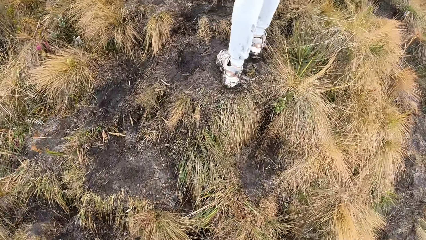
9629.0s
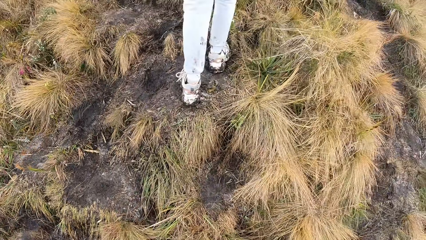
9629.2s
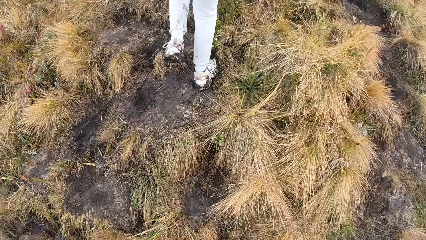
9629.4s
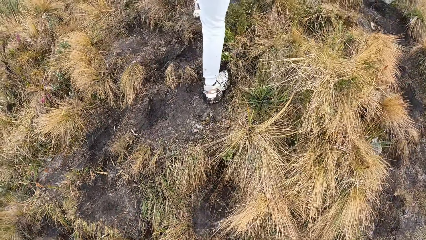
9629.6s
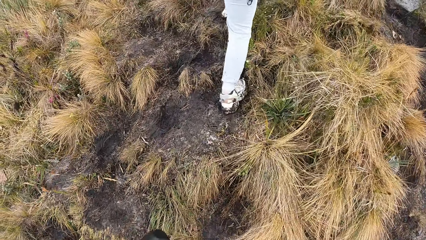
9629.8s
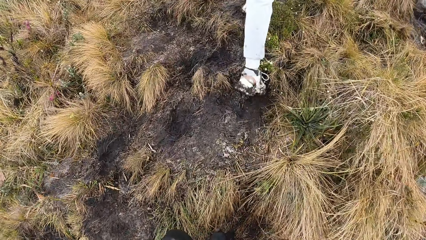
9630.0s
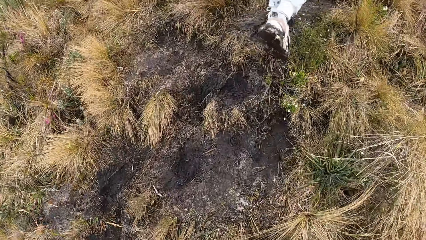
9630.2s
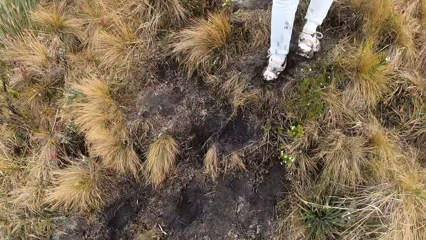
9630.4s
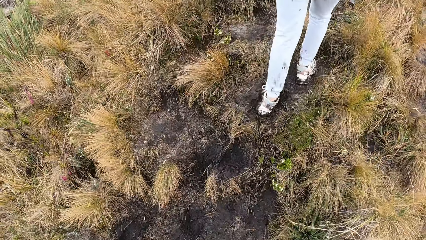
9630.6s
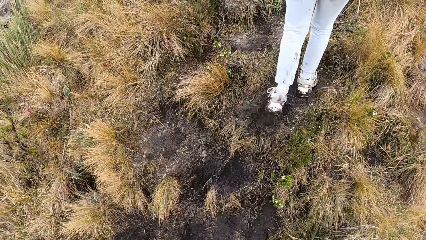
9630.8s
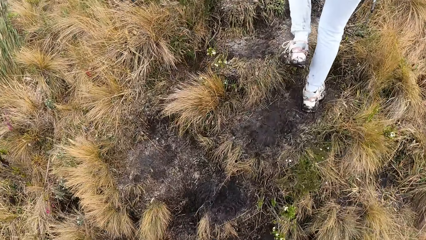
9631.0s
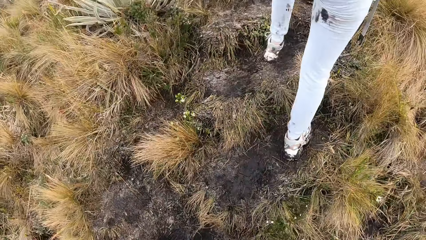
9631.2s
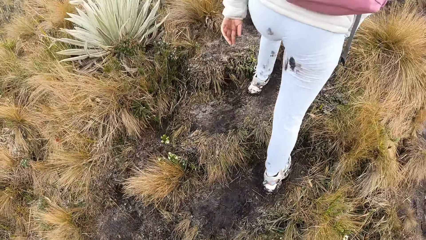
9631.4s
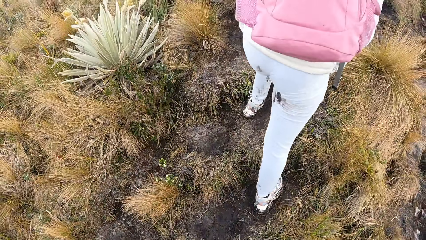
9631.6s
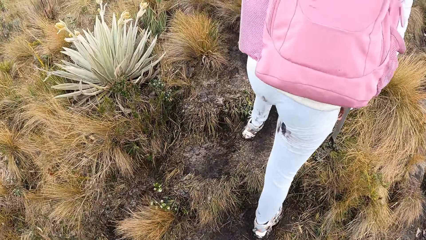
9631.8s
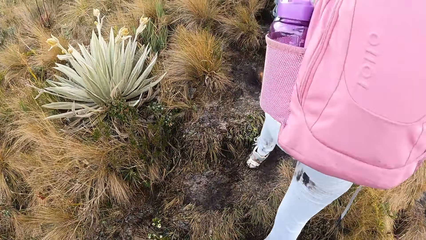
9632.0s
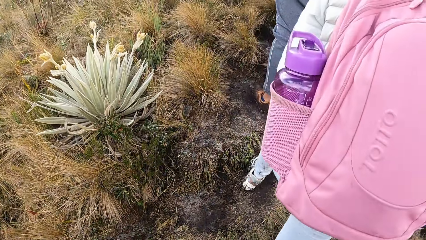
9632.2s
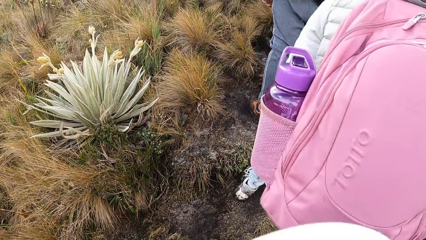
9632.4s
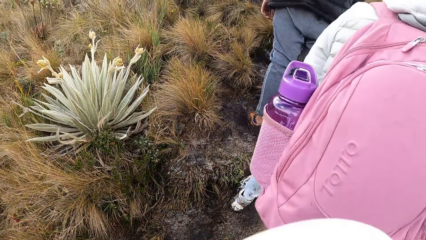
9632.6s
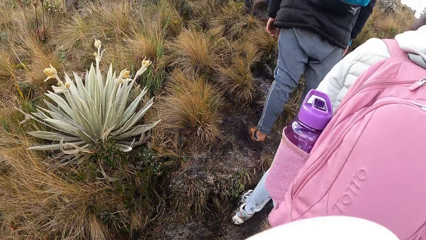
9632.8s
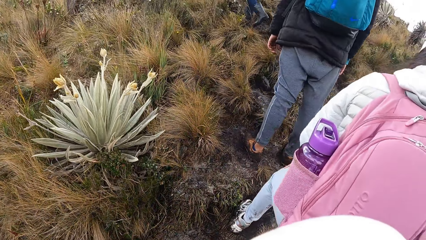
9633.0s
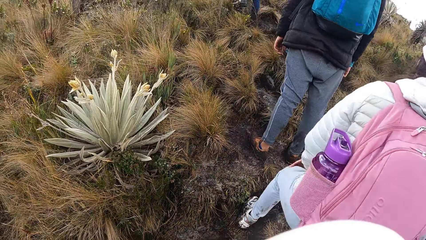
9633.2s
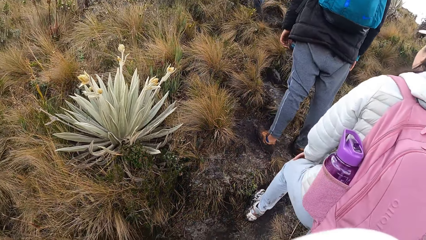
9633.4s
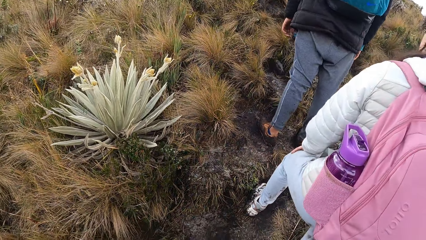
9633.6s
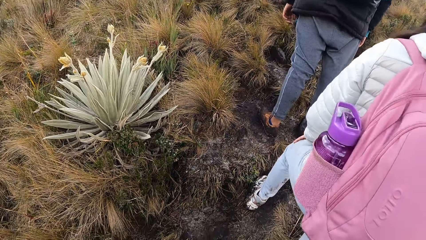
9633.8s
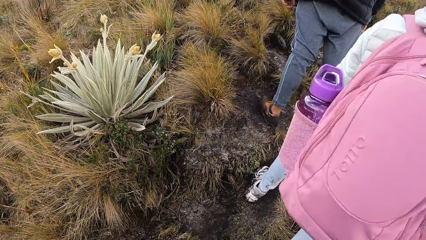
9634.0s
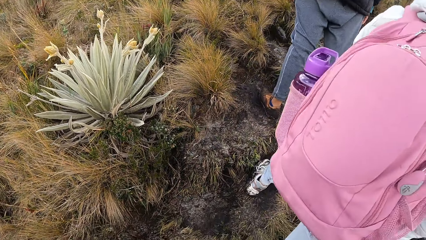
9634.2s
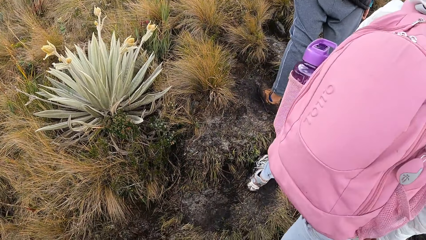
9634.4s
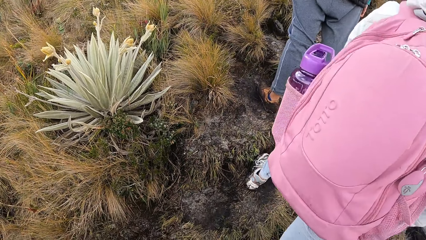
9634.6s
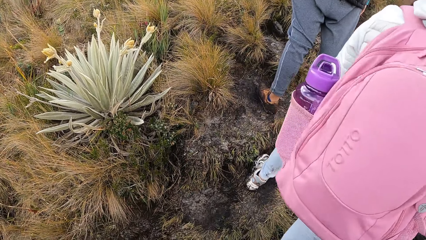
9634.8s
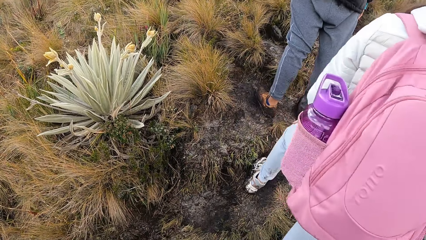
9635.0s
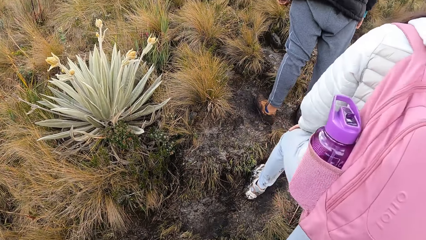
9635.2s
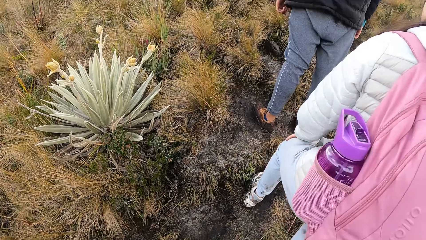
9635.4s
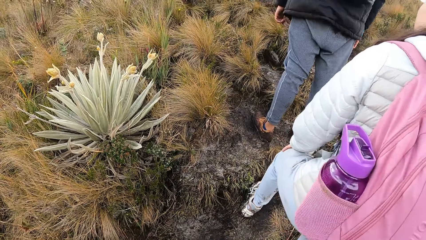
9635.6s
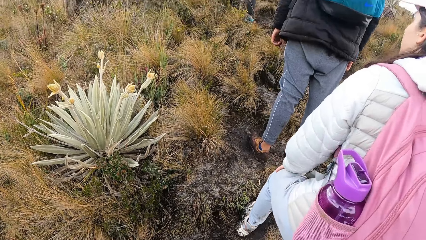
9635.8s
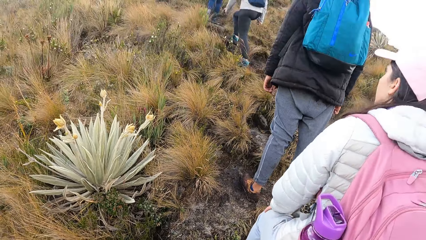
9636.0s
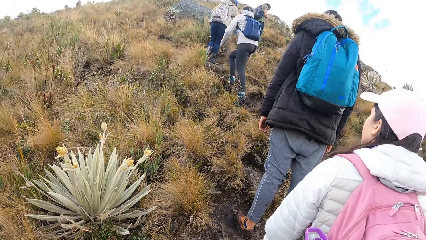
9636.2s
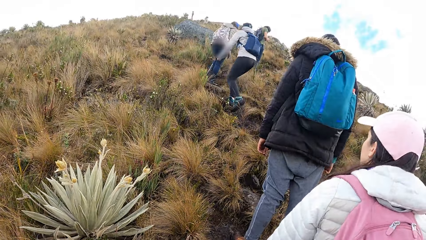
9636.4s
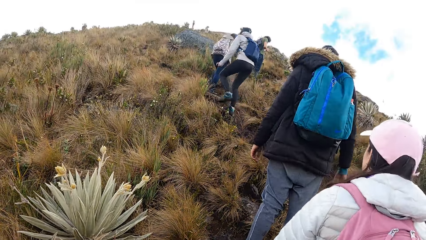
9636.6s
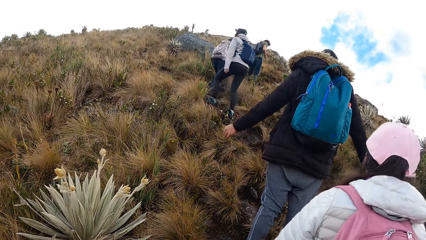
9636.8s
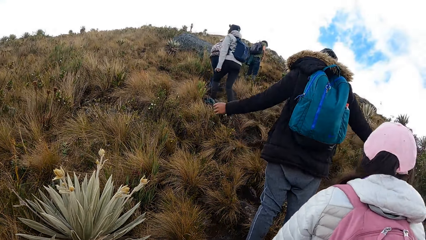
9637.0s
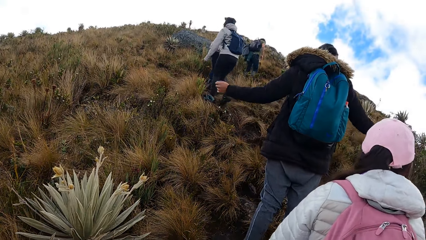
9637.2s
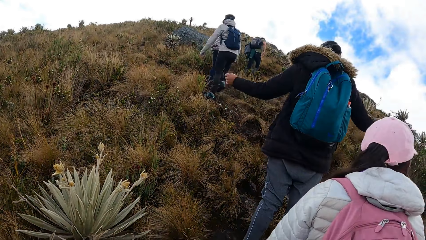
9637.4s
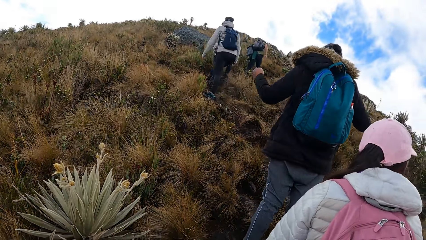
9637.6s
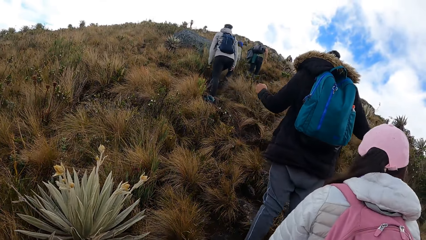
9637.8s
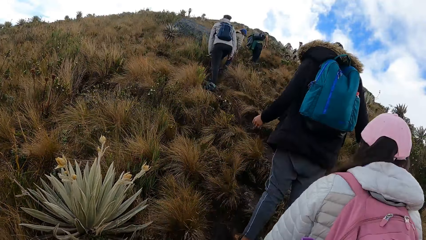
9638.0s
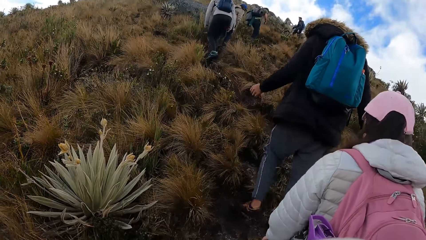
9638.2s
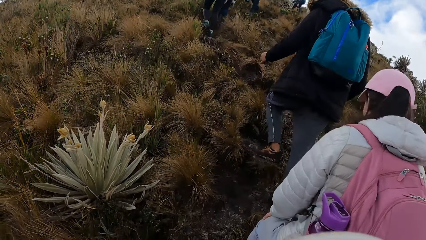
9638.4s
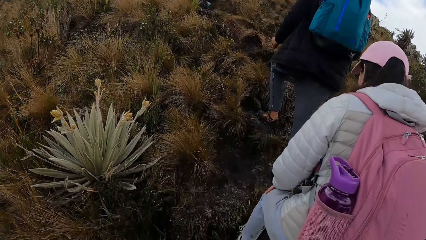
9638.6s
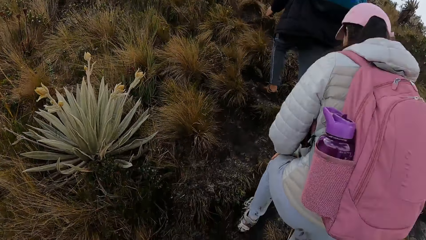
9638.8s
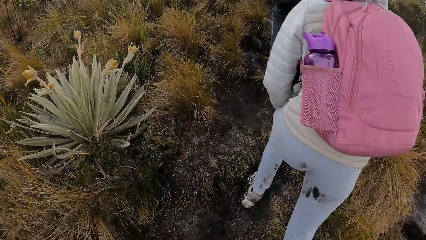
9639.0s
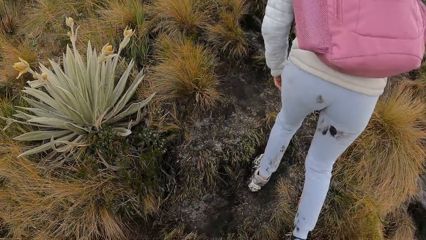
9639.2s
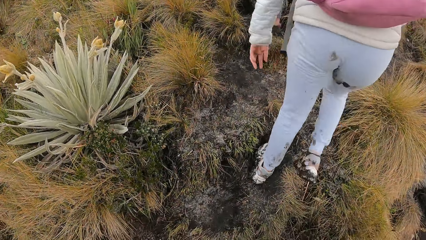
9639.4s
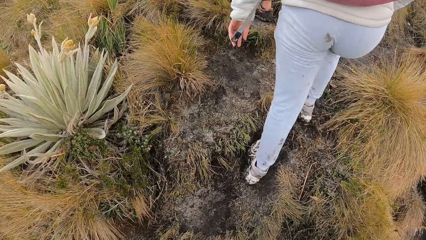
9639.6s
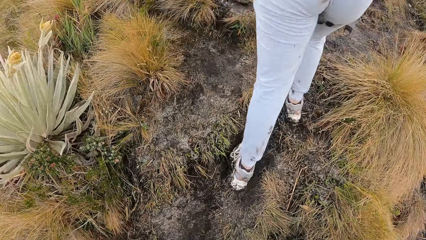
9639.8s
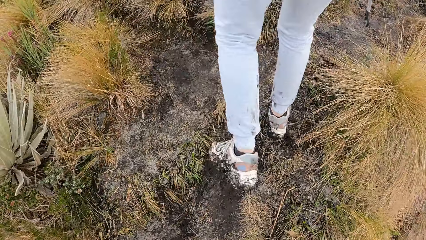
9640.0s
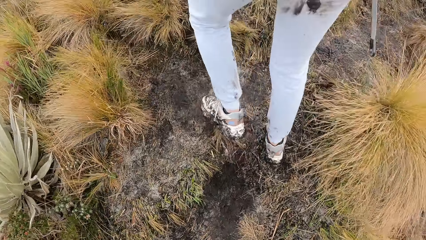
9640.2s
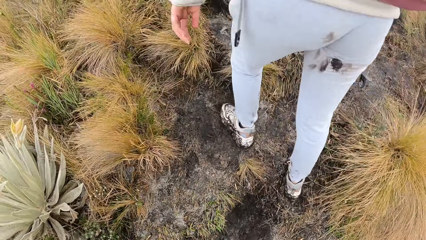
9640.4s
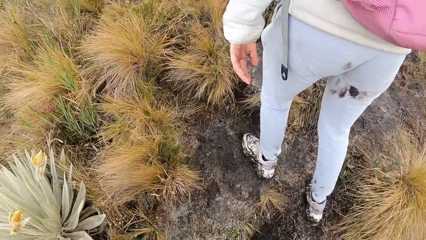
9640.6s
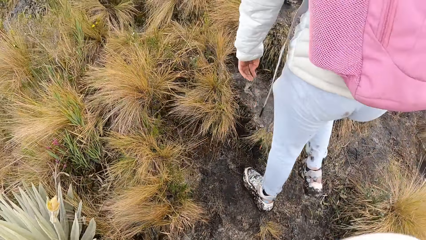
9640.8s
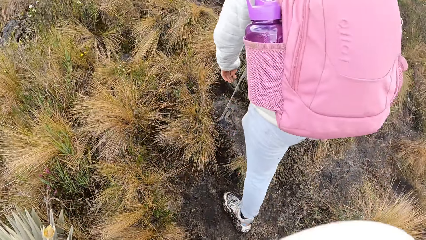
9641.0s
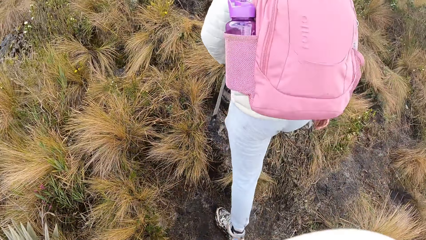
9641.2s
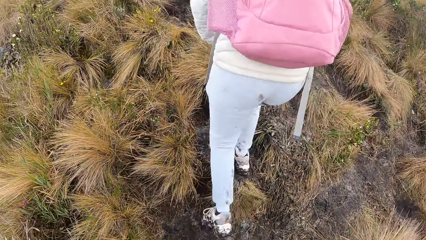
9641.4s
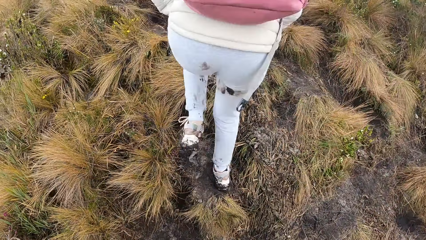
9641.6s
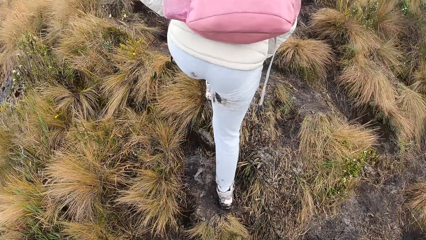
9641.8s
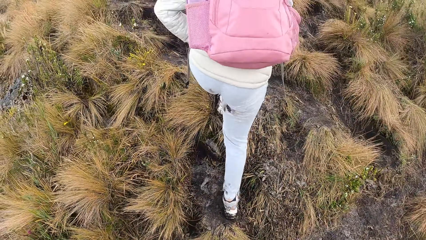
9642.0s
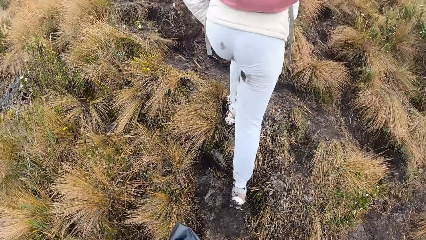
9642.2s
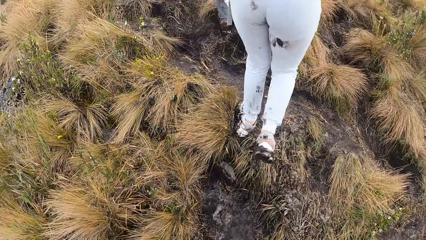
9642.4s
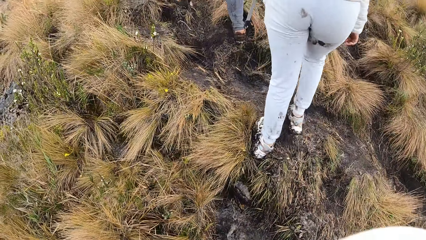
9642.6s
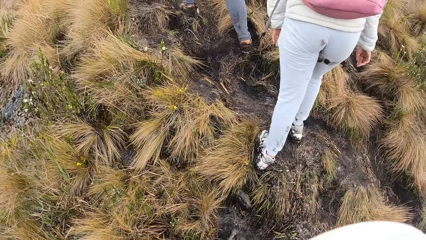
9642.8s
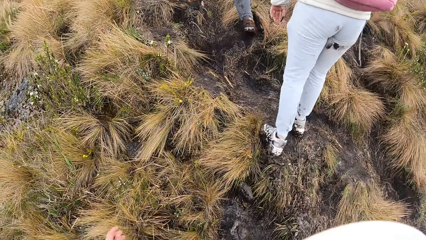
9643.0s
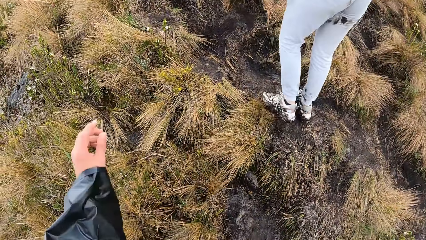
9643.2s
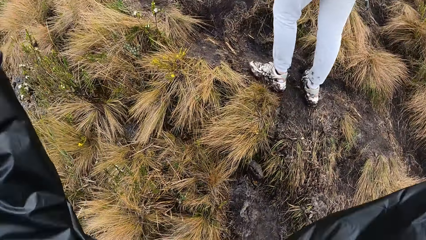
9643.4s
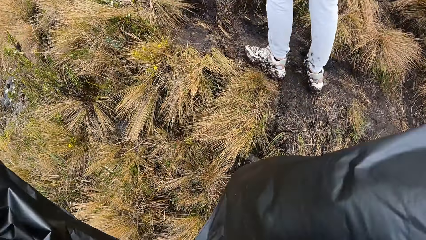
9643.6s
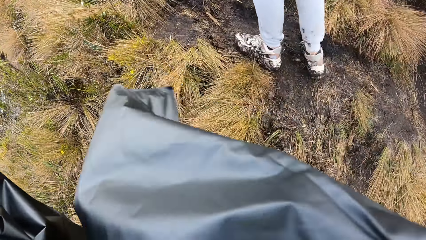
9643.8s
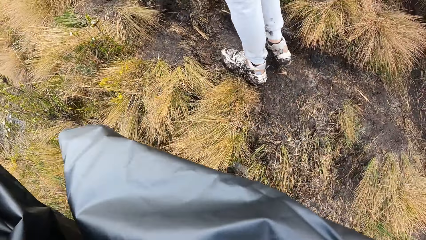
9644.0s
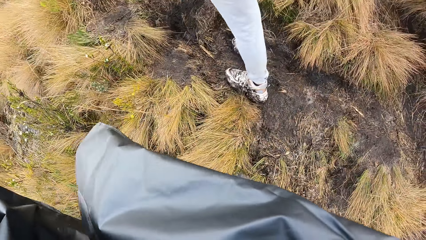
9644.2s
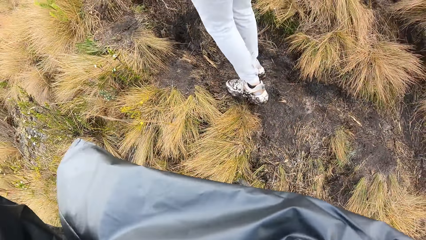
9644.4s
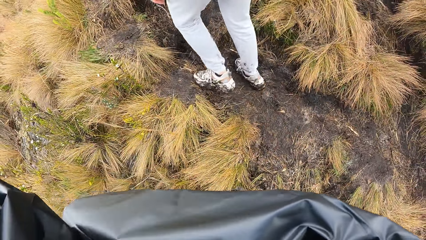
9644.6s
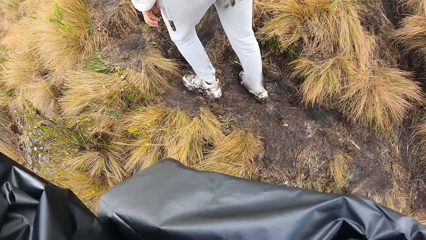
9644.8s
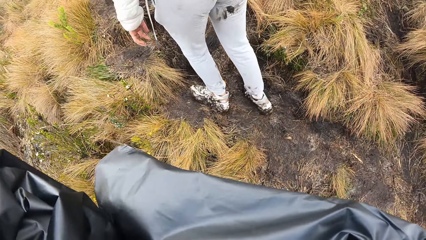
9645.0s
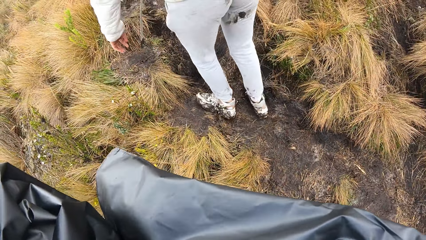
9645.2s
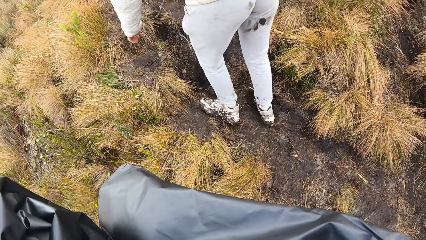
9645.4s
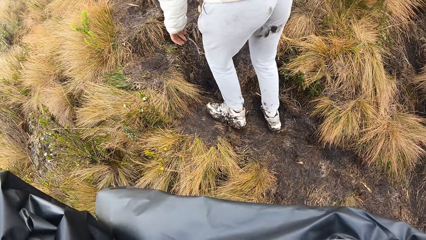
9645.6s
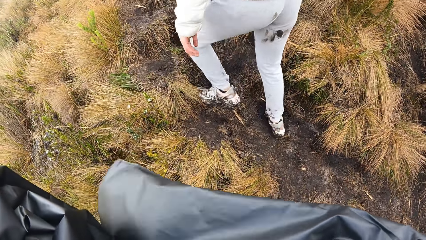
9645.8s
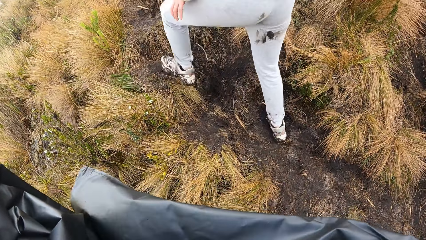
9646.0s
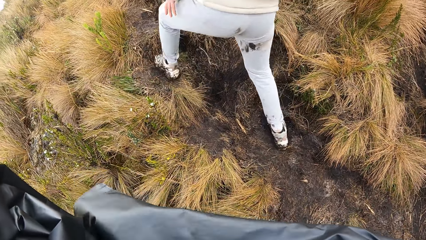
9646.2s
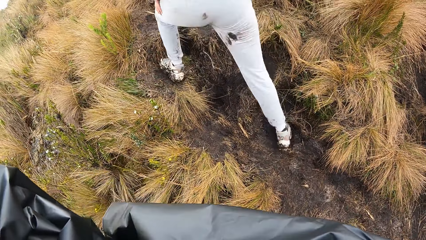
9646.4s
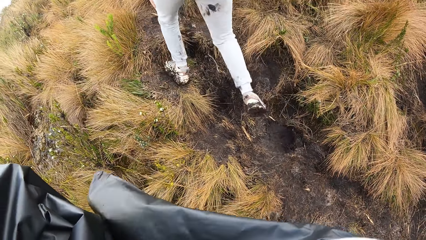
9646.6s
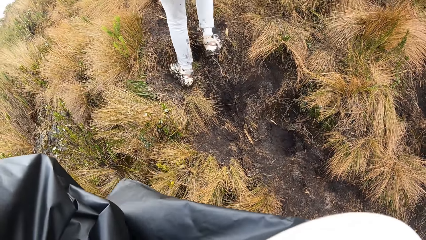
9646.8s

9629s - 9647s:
The camera wearer looks around. She climbs the mountain. She raises the left hand. She adjusts a camera on her head with both hands.
